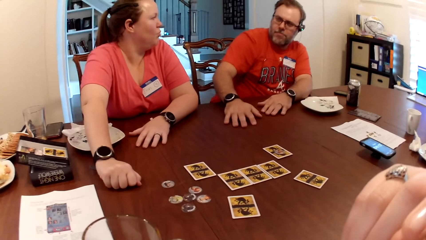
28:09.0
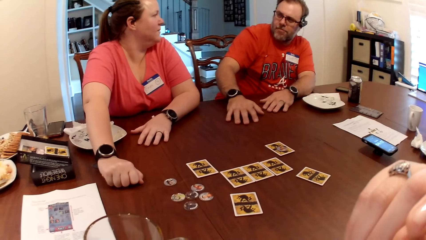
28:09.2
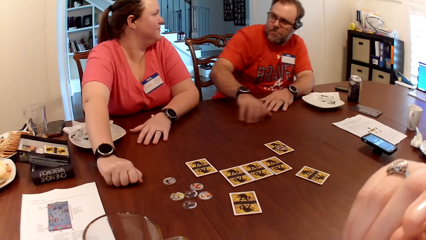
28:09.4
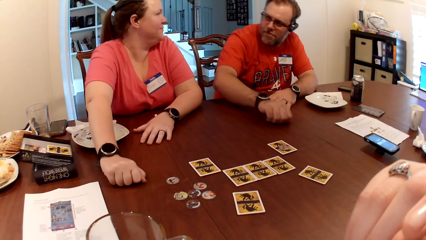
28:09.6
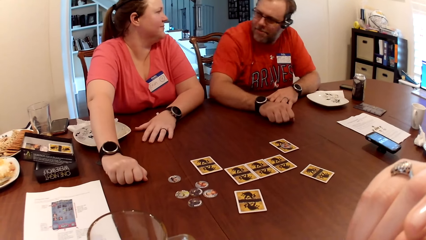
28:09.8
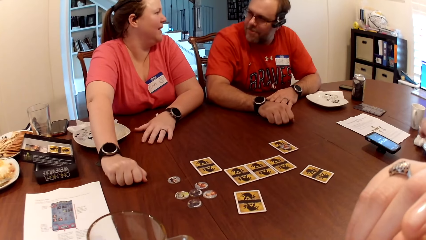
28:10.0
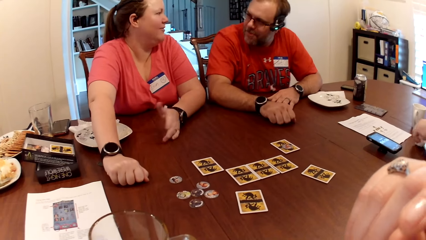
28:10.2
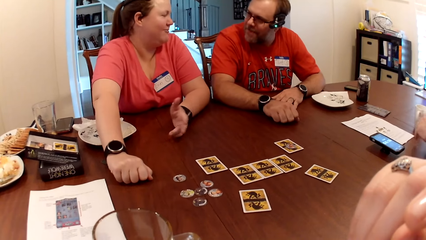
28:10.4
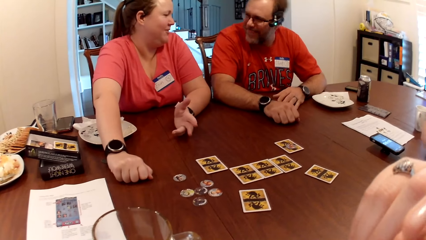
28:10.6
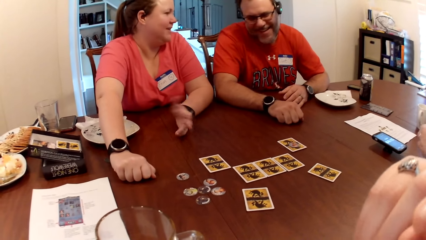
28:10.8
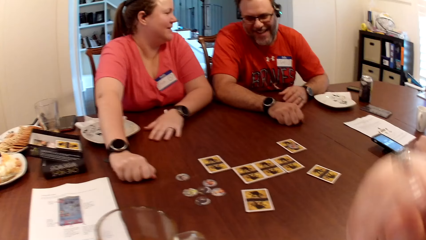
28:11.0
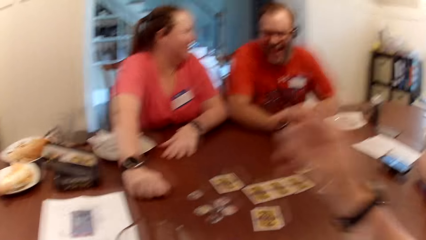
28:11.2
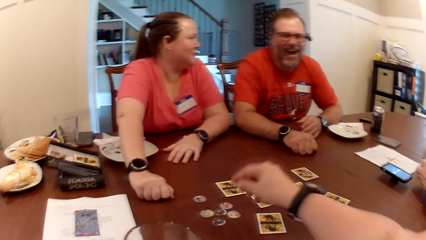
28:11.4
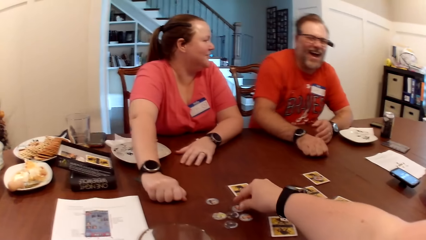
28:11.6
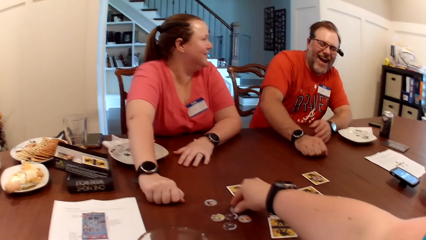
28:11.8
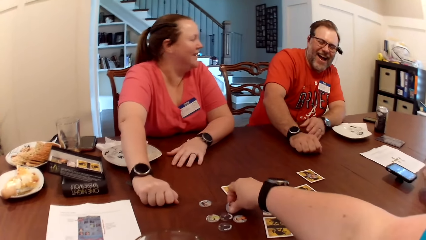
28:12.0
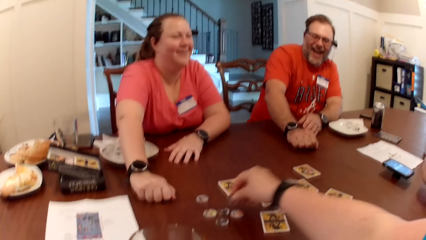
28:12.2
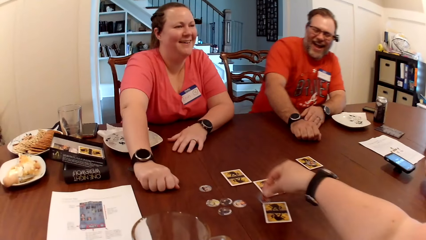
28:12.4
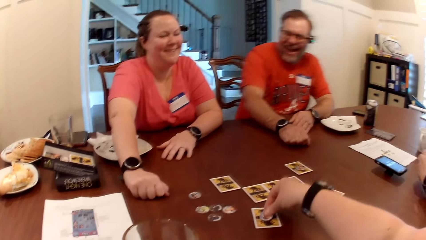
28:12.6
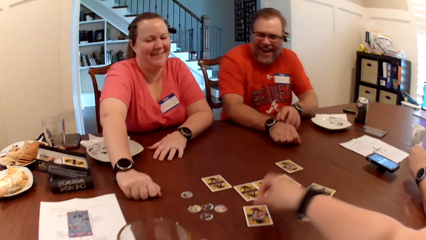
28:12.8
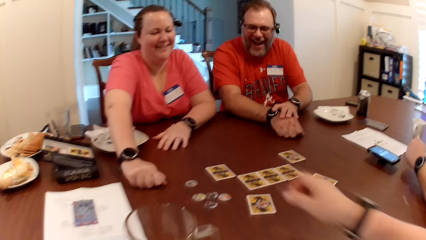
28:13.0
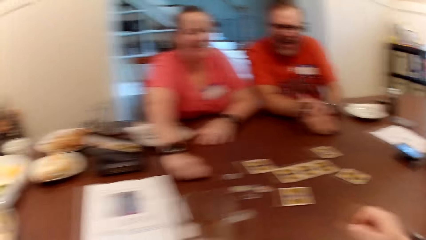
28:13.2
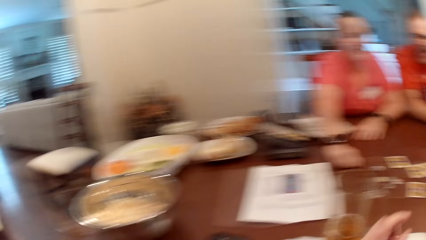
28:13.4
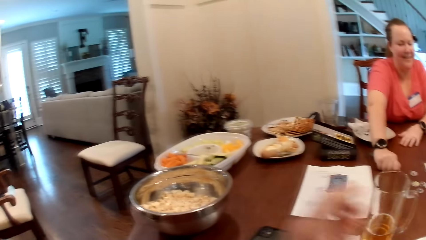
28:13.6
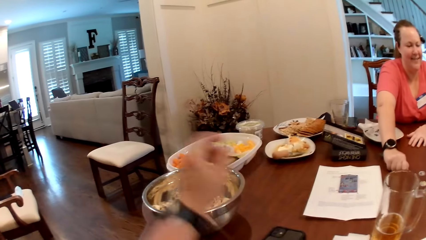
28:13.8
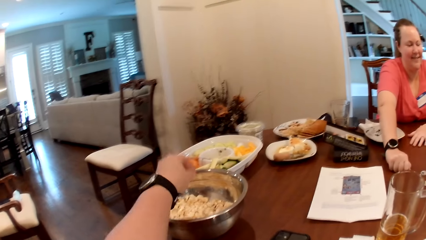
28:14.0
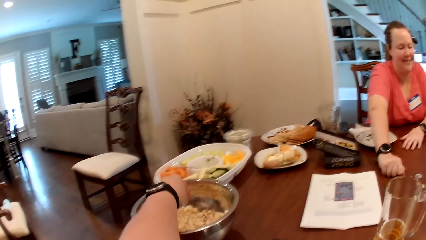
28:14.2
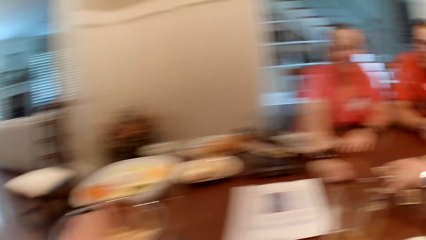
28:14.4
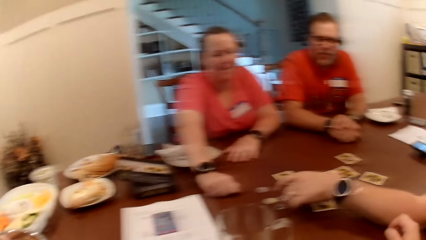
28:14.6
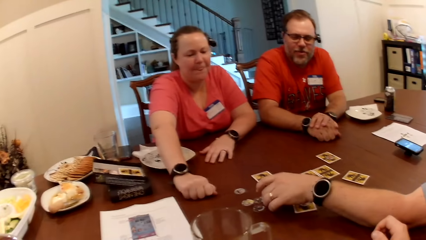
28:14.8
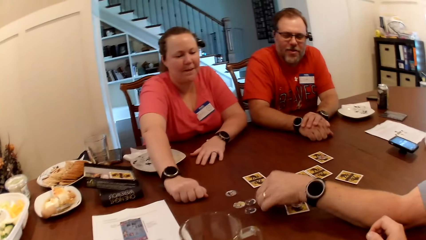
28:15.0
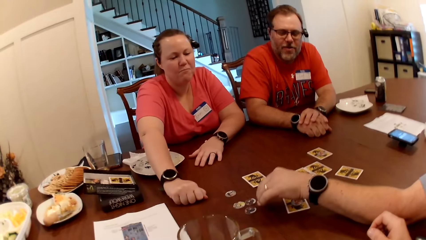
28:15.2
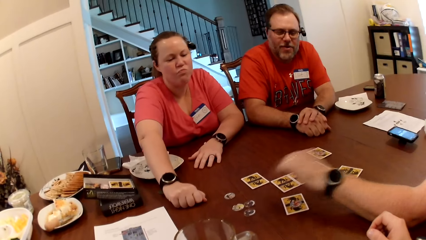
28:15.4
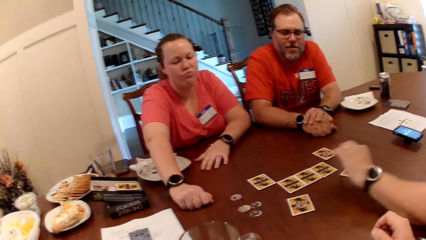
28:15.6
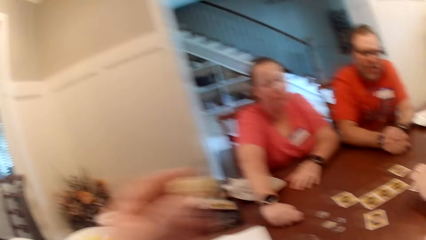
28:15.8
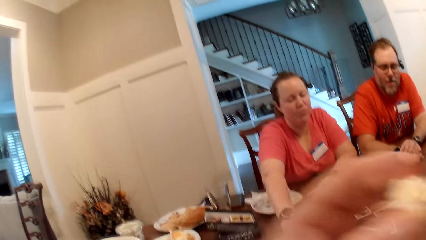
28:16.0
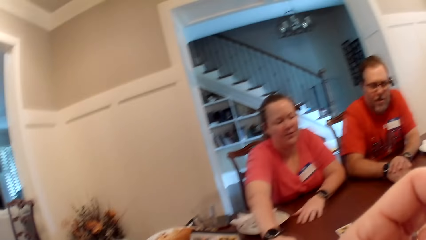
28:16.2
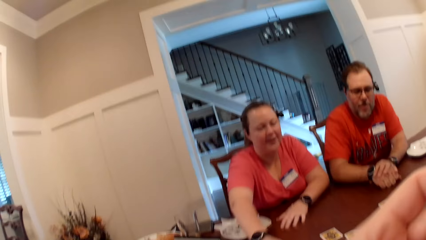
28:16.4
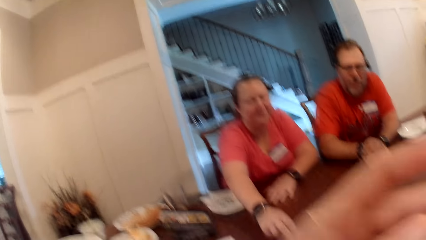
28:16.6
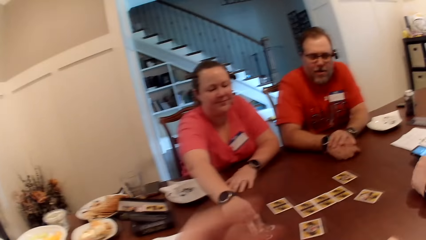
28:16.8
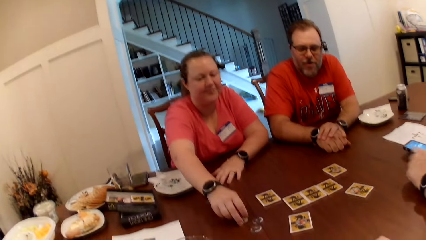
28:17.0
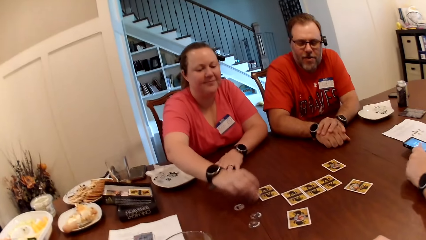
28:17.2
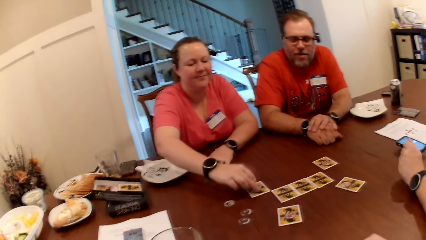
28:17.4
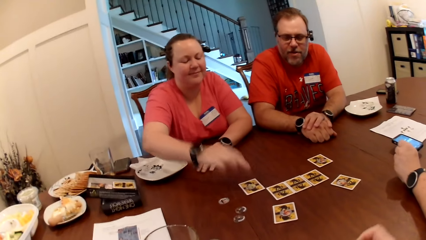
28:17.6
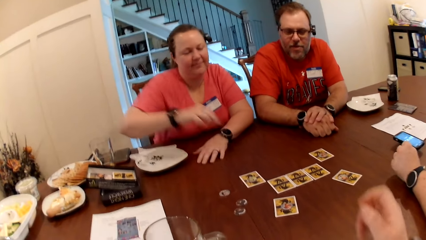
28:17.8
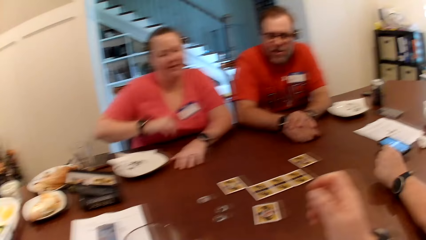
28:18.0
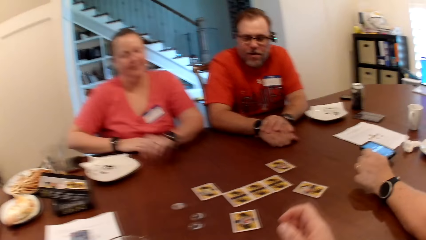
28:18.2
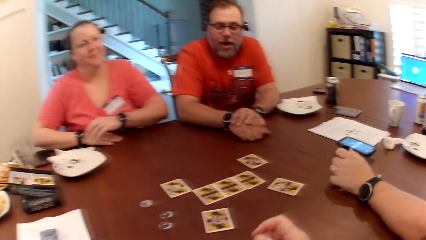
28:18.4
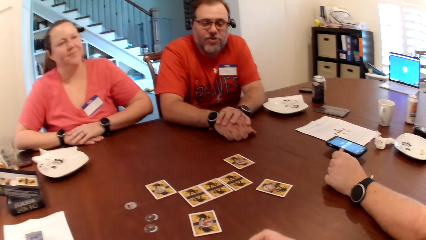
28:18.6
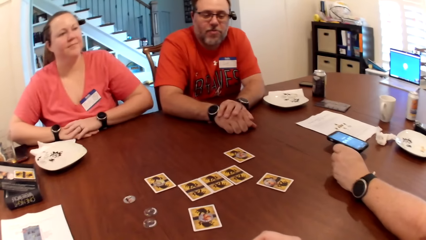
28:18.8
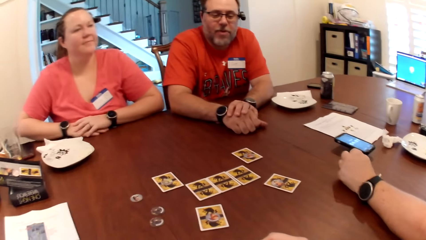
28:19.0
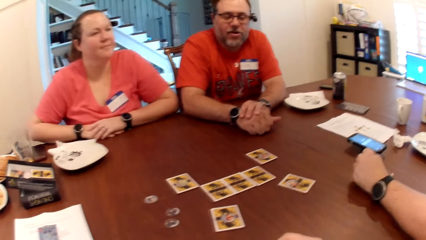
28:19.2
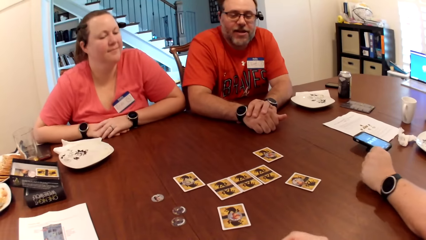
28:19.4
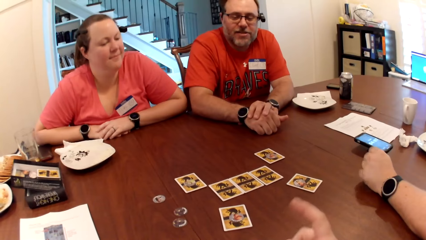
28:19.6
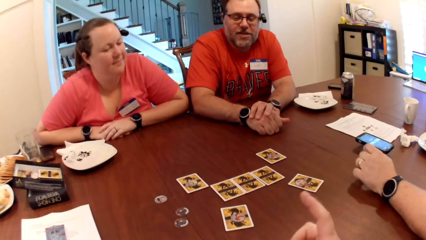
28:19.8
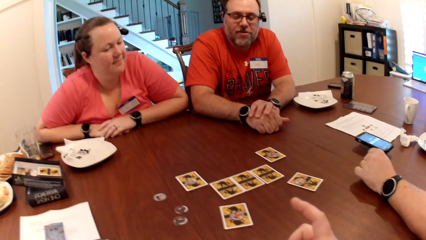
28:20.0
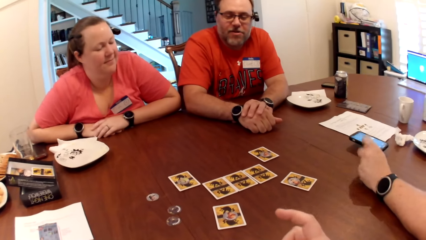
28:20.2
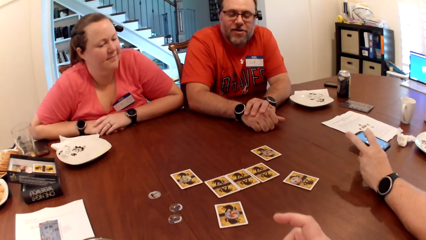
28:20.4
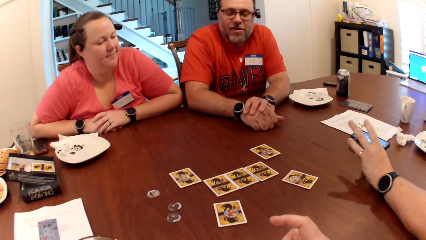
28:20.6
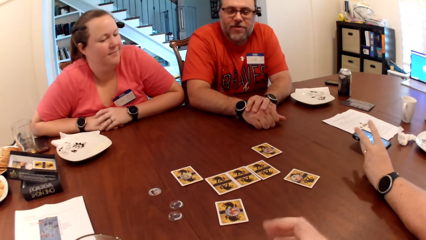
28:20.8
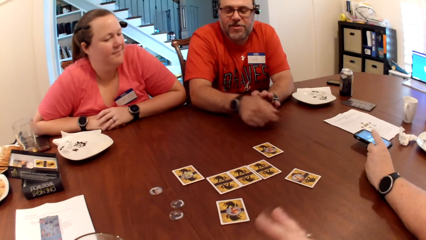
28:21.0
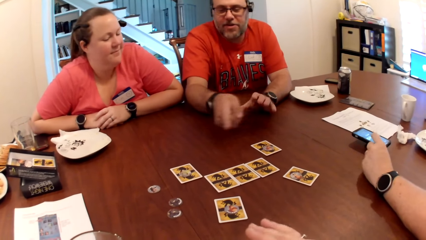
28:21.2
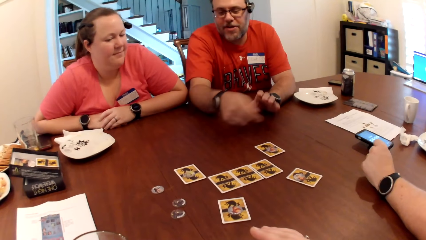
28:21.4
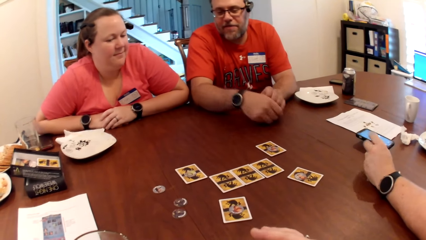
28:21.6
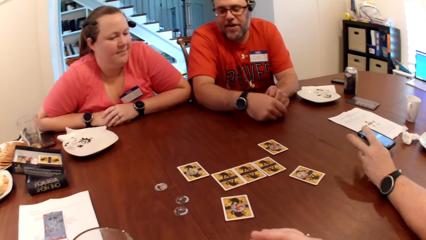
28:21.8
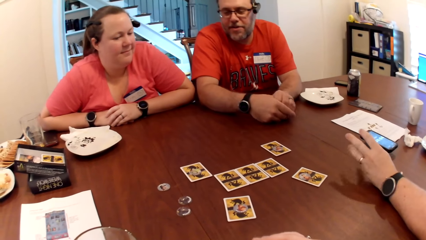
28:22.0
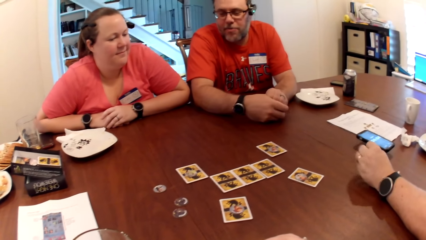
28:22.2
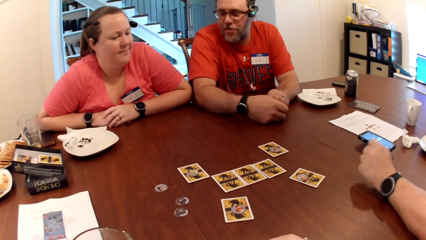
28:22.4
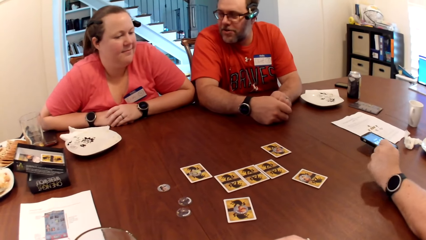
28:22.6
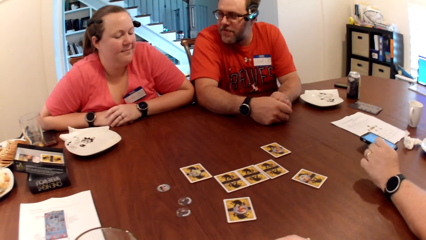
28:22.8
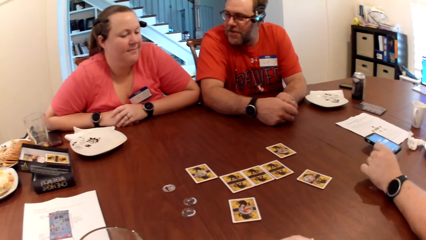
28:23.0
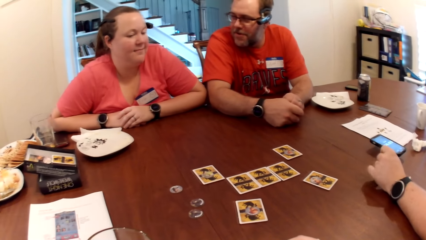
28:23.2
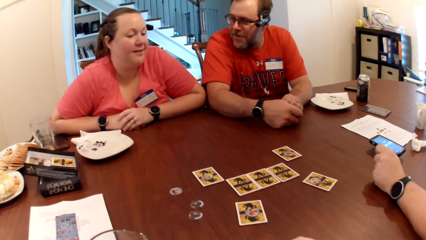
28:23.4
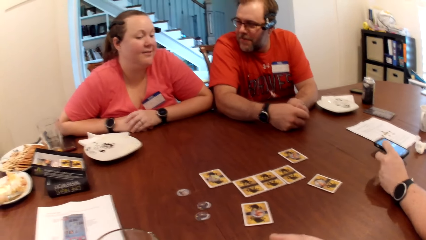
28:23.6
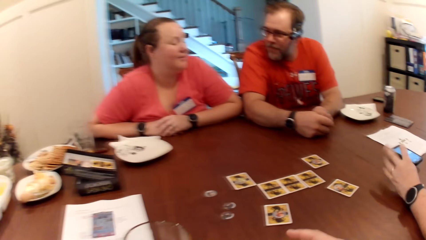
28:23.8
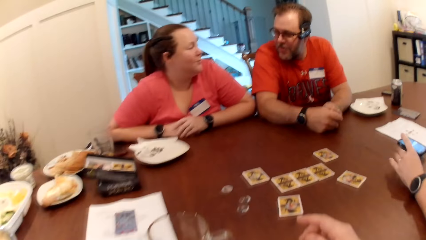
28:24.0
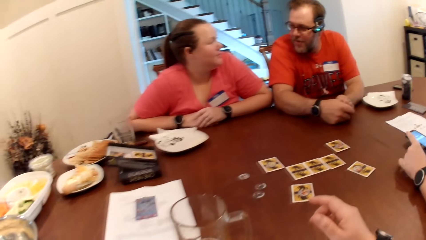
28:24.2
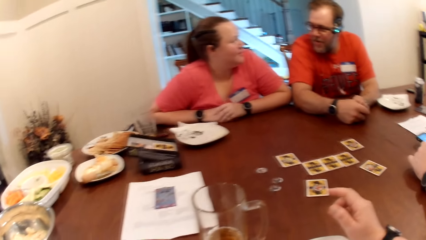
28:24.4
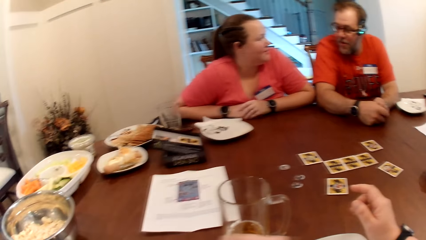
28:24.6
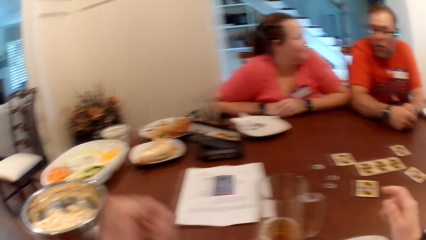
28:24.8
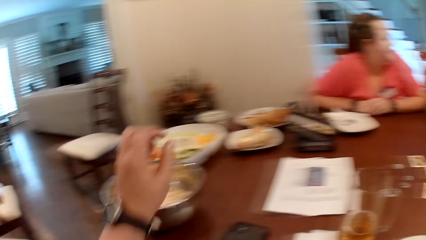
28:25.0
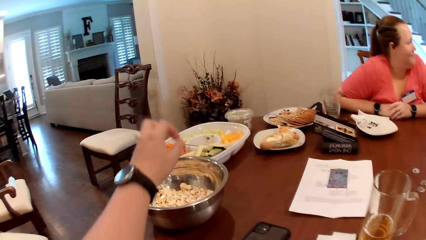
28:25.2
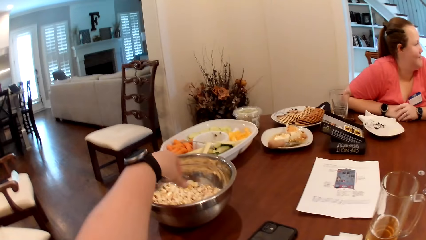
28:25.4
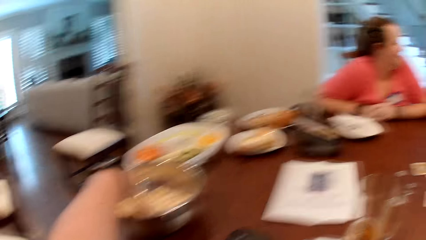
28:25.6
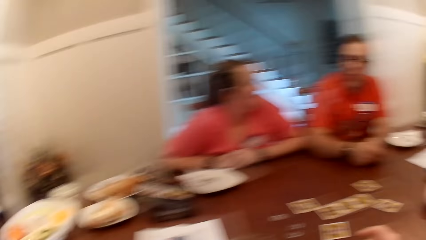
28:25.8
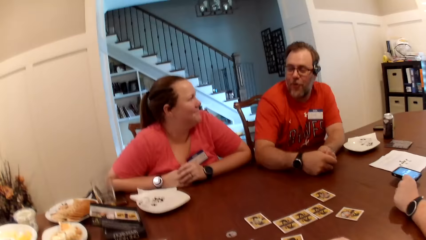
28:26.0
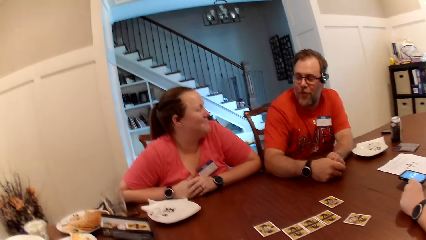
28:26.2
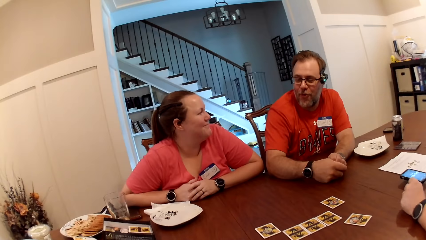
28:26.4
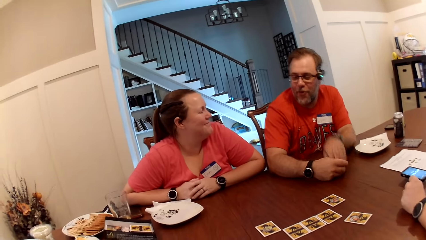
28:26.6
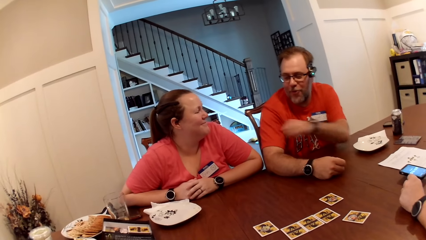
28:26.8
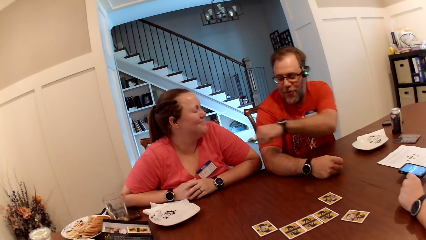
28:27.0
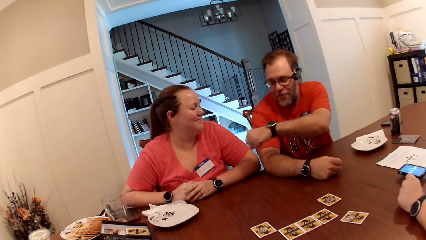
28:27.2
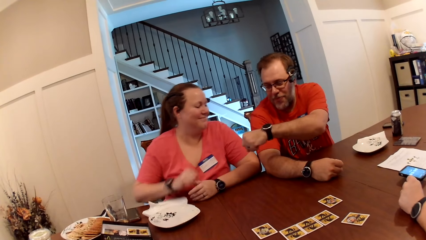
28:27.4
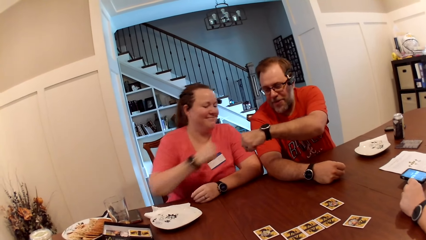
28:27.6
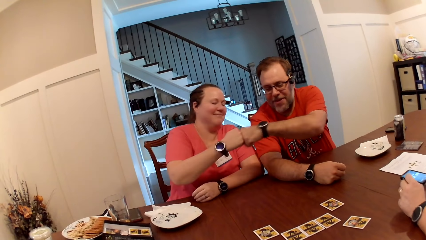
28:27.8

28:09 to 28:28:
A man rests his right hand on the table. A woman interacts with the man. The woman gestures with her left hand. Another man picks a paper towel from the table with his left hand and rests his left hand on the table. The camera wearer picks a game chip from the table with her right hand. She drops the game chip on the card on the table with her right hand. The first man touches a wristwatch on his right hand with his left hand. The camera wearer touches popcorn in the stainless bowl with her left hand. She picks popcorn. The other man picks a game chip from the table with his left hand and drops the game chip on the card on the table with his left hand. The camera wearer puts the popcorn in her mouth with her left hand. The woman moves her right hand on the table. The woman picks a game chip from the table with her right hand. The other man rubs the fingers of his left hand together. The woman drops the game chip on the card on the table with her right hand. The camera wearer adjusts her right hand on the table. The woman places her right hand on the table and places her left hand on her right hand. The first man interacts with the woman. The camera wearer gestures with her right hand. The first man interacts with the camera wearer. The first man gestures with his right hand and folds his hands together. The first man interacts with the woman. The camera wearer touches popcorn in the stainless bowl with her left hand. She picks popcorn. The woman rubs her left hand on her right hand. The camera wearer speaks to the woman.
